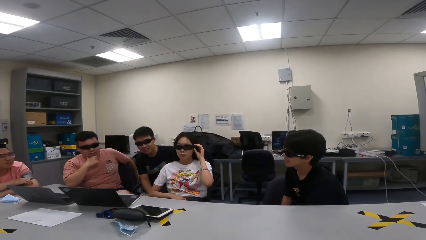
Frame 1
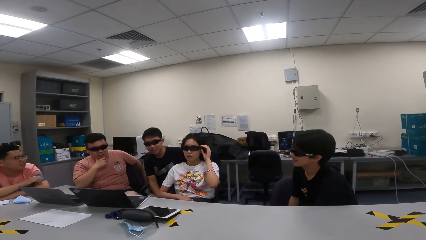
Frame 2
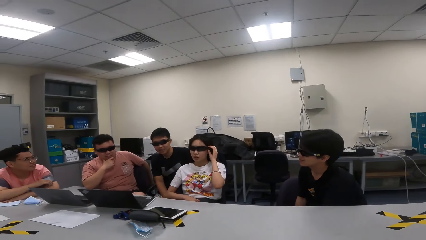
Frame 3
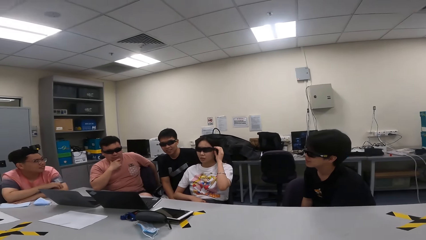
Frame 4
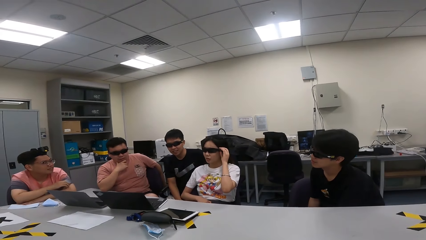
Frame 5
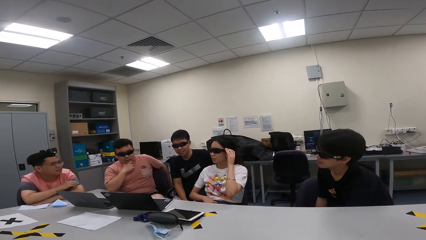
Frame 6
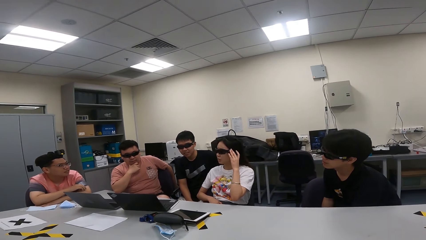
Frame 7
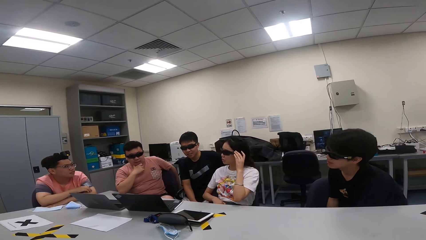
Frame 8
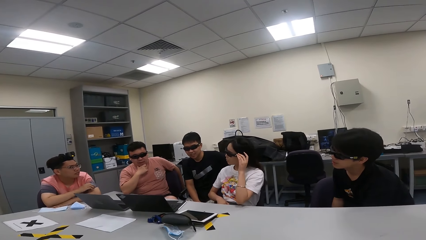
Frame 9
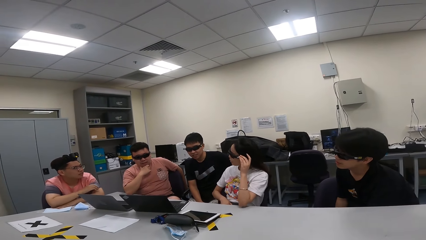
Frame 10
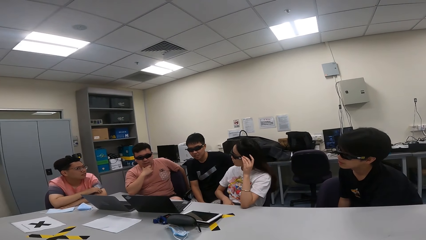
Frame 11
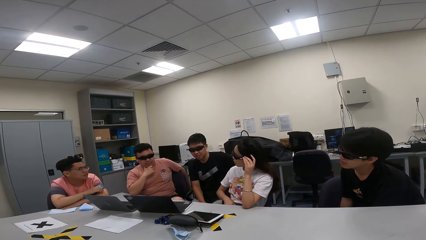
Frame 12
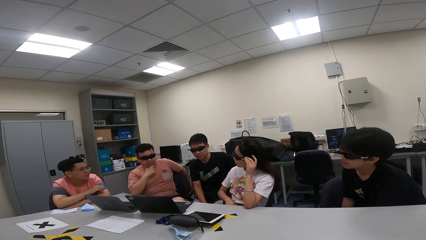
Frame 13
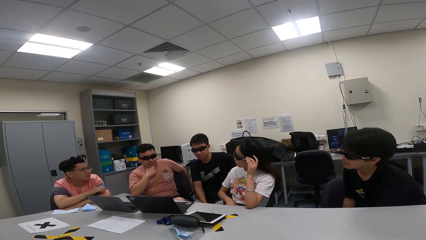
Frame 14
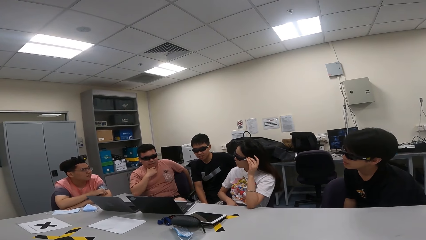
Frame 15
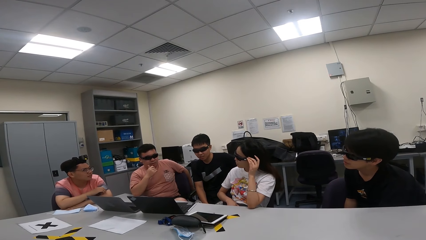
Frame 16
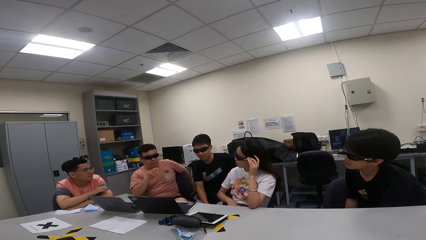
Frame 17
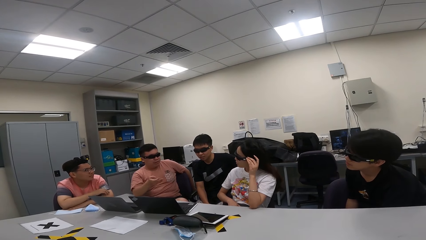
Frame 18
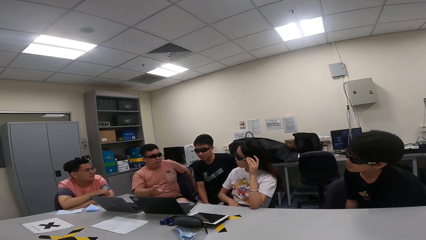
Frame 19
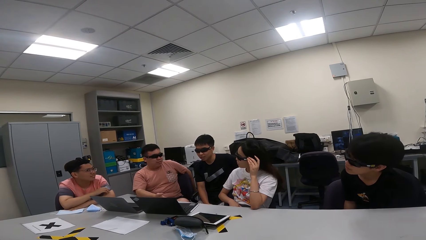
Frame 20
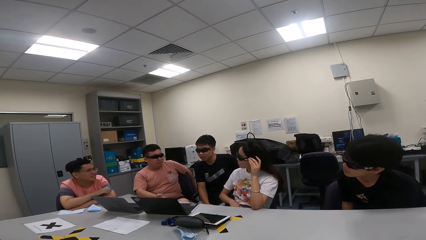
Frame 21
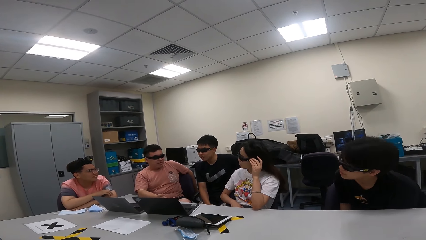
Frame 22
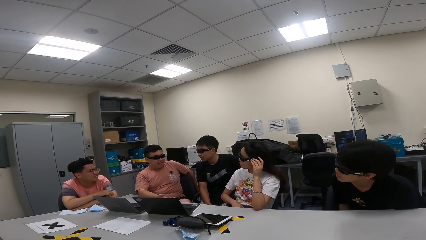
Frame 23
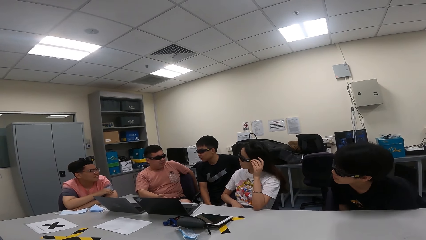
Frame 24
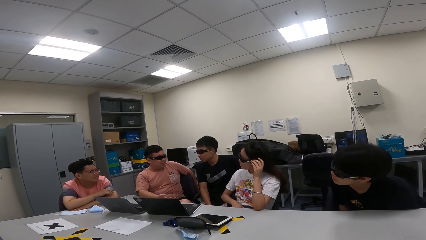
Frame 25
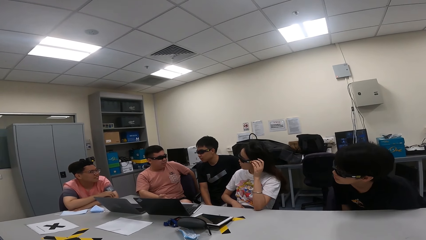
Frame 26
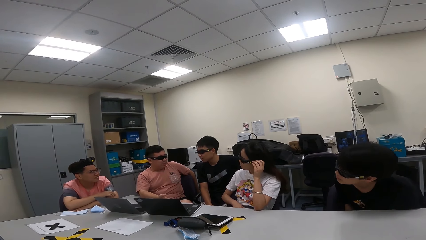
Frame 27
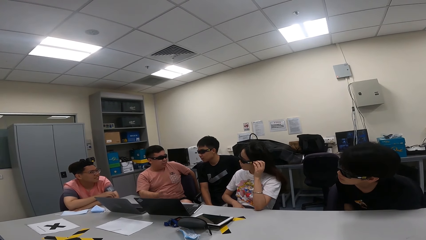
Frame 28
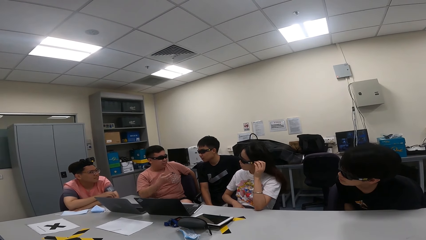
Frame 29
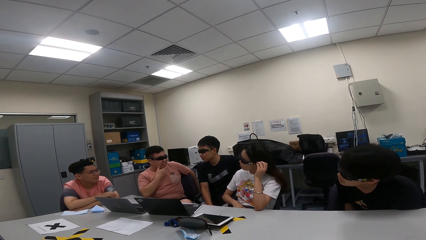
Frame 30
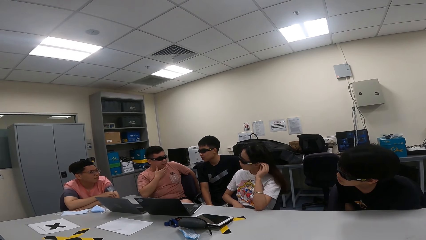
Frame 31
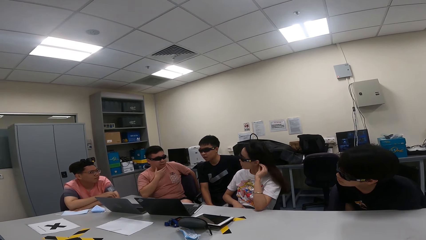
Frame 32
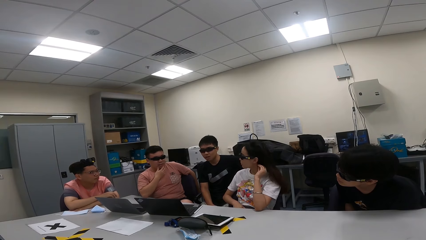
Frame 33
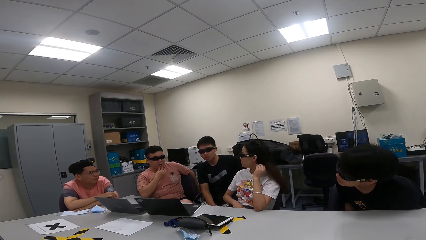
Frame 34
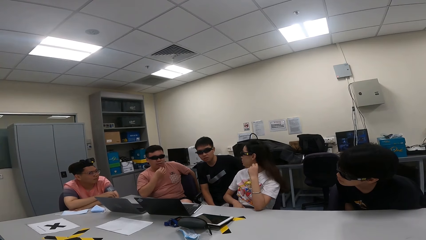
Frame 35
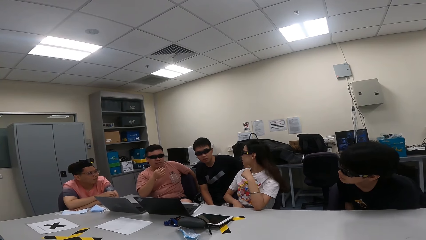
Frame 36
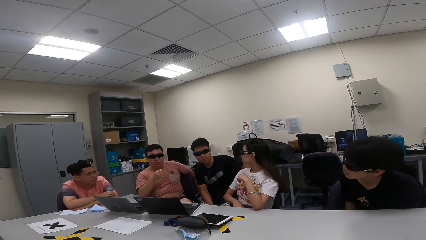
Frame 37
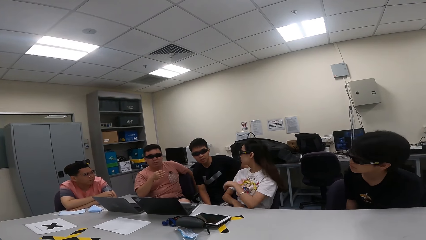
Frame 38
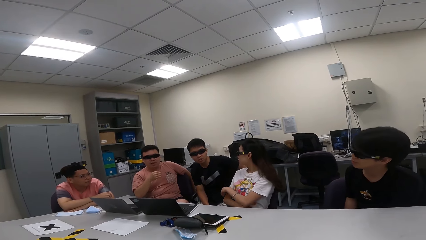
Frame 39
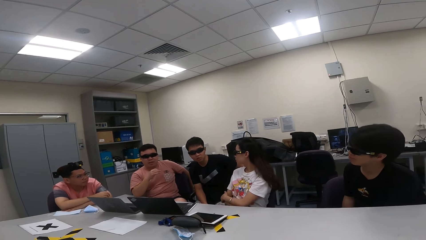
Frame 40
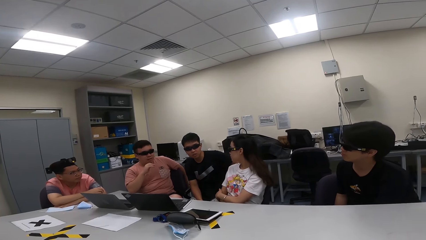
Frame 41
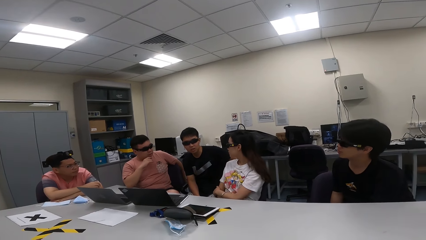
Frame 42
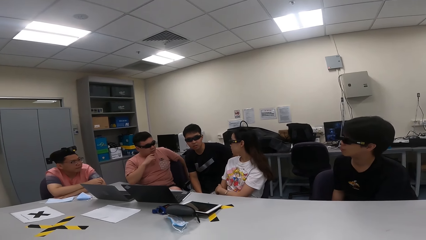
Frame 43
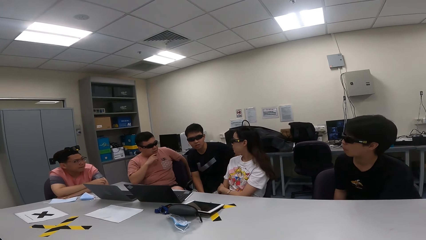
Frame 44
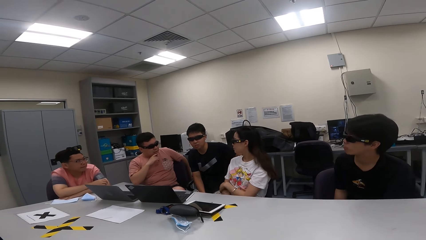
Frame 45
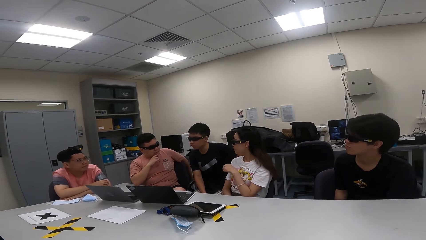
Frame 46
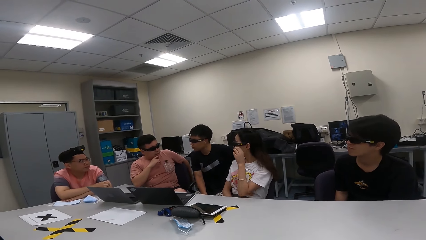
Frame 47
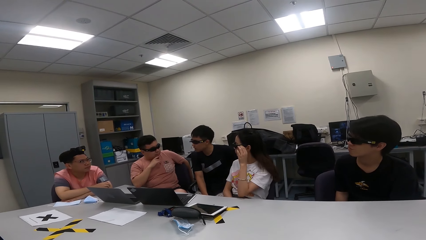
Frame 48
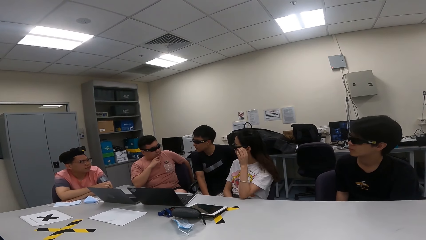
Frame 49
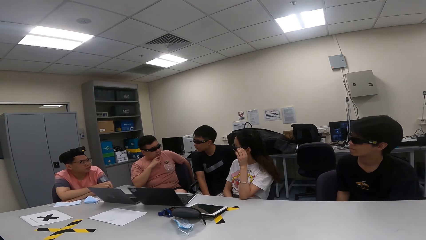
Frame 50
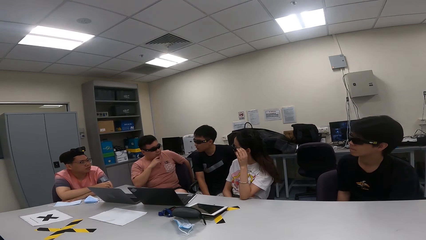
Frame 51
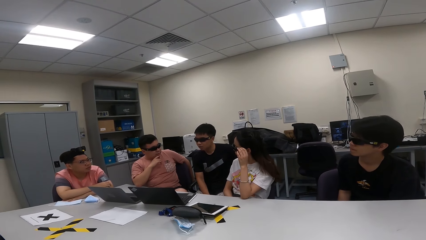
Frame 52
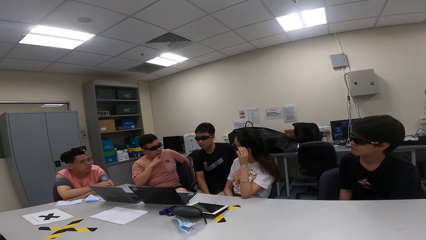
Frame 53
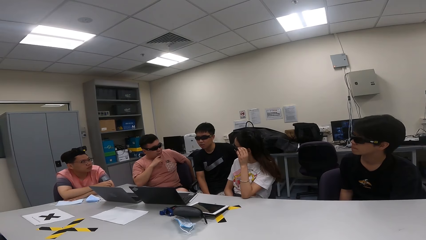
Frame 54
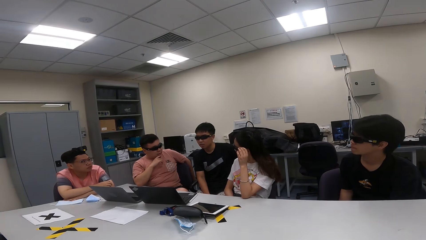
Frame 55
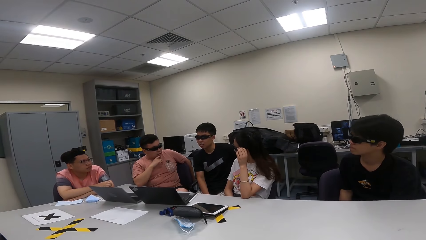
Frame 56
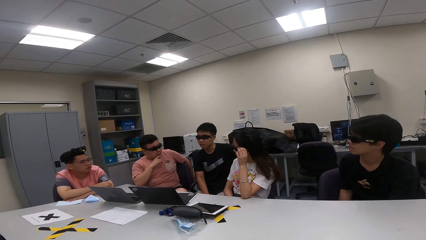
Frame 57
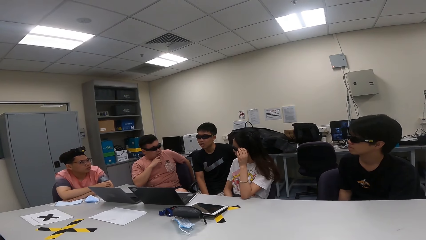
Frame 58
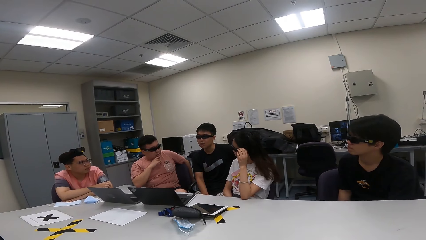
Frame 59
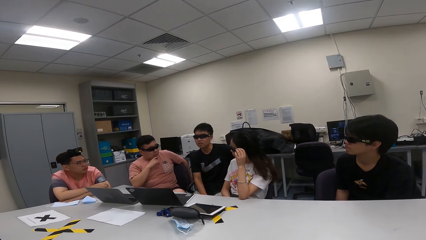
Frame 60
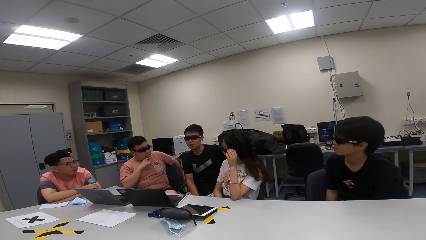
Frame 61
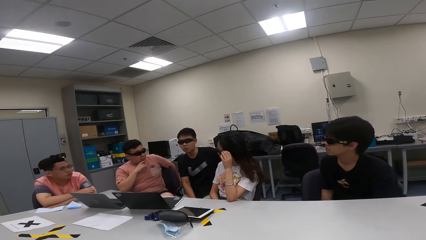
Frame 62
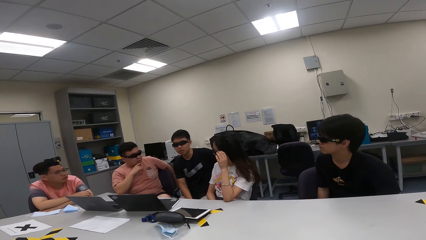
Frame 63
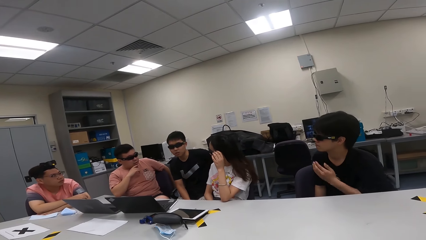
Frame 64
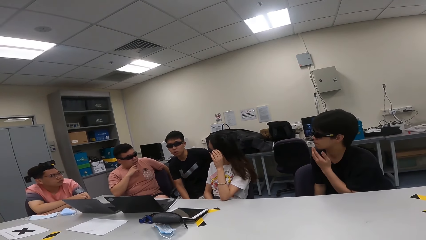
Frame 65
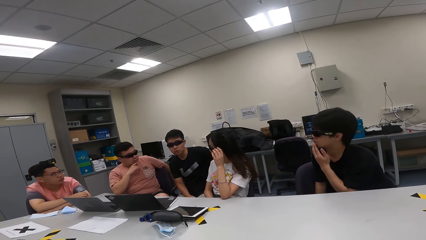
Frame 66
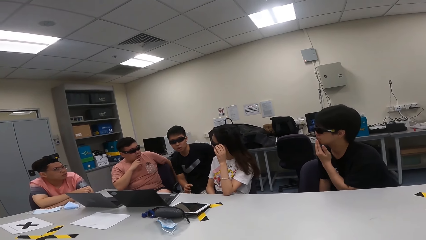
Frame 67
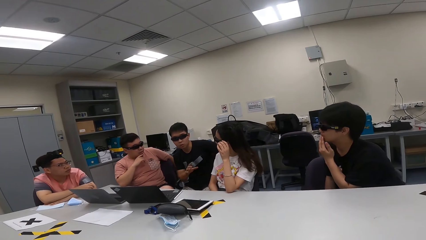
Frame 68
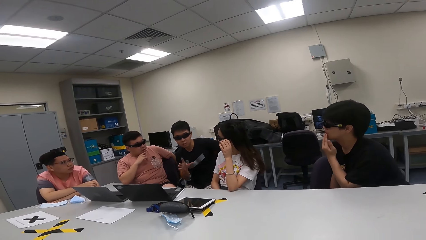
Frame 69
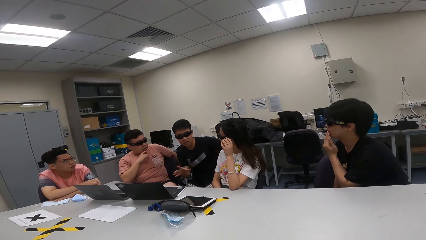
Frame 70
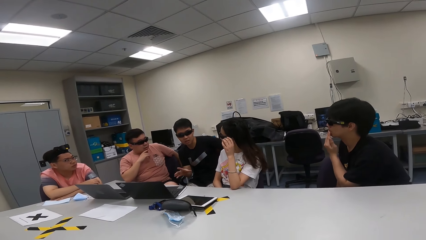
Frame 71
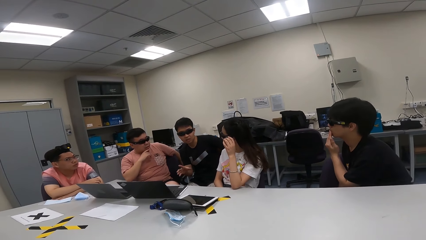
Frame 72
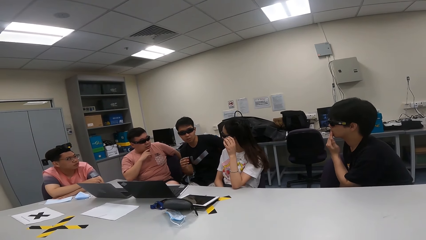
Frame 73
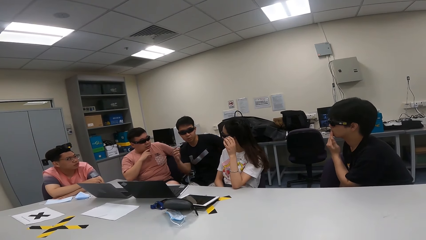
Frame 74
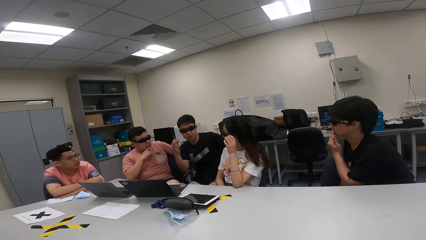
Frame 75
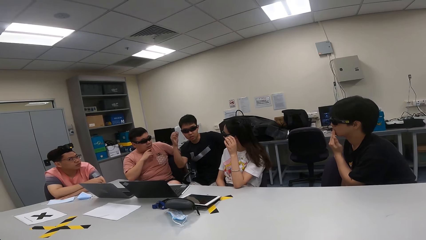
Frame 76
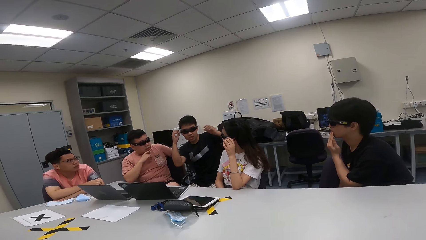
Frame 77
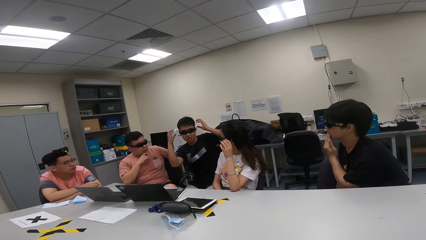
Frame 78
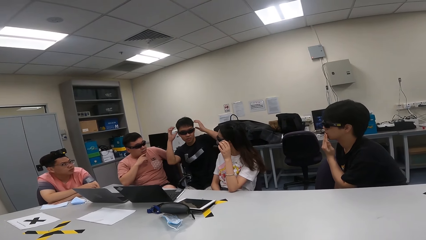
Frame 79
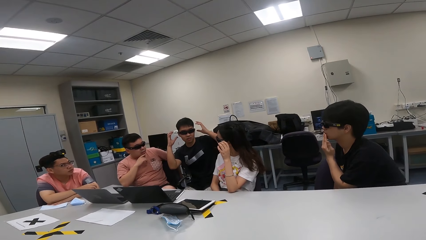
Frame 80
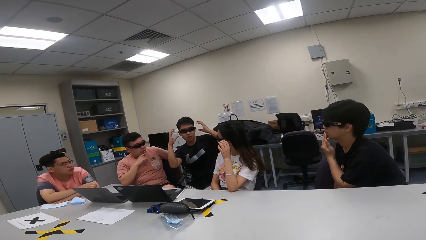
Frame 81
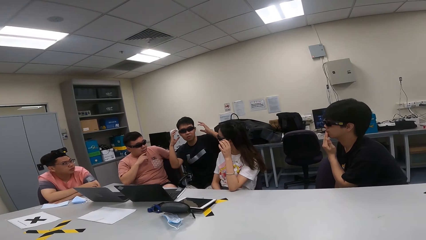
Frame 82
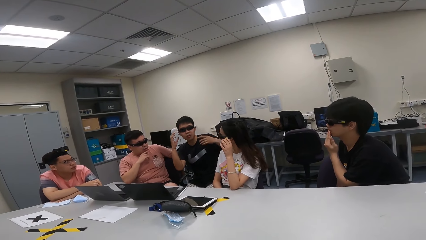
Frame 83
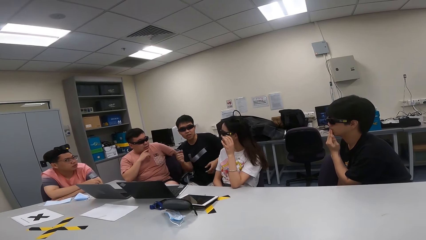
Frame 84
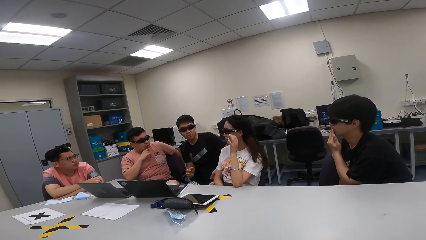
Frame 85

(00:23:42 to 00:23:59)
A person touches the shades. Another person taps on the arm. A third person sways hands in the air and touches the face. The first person touches the shades. A fourth person touches the face. A fifth person sways hands in the air.
